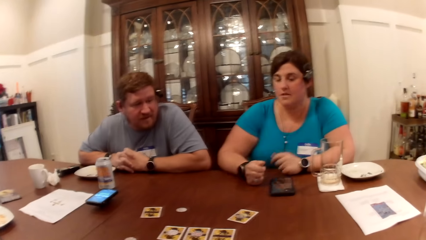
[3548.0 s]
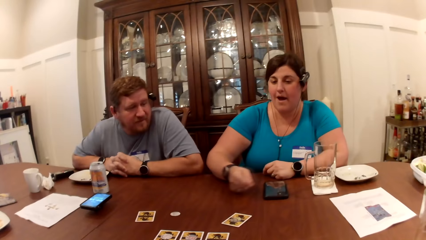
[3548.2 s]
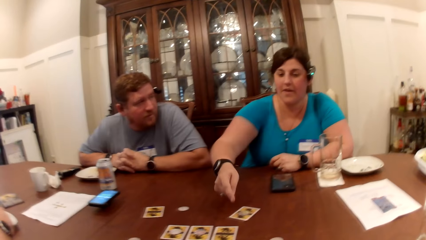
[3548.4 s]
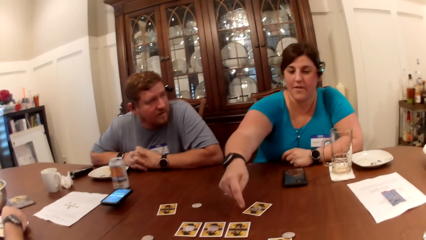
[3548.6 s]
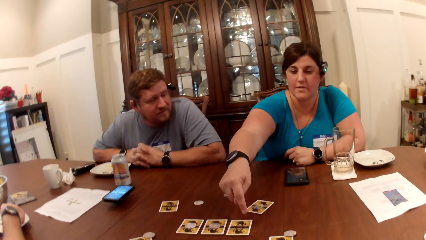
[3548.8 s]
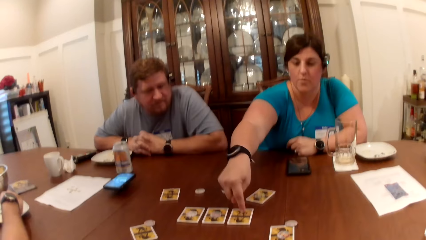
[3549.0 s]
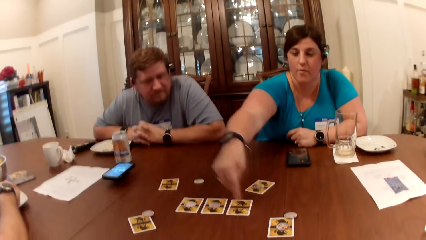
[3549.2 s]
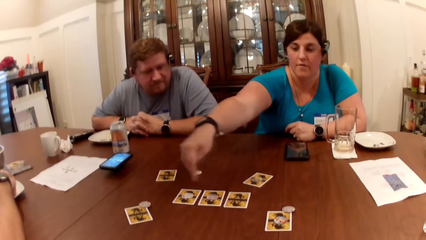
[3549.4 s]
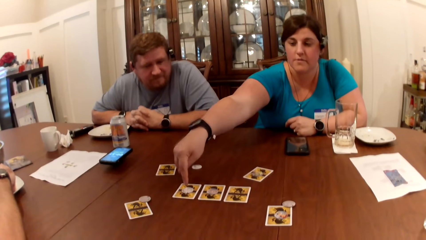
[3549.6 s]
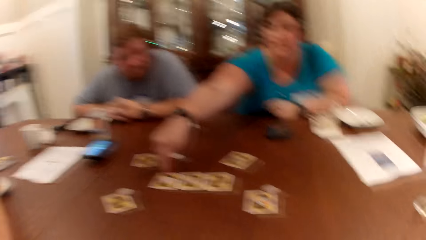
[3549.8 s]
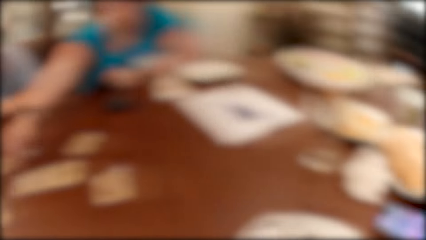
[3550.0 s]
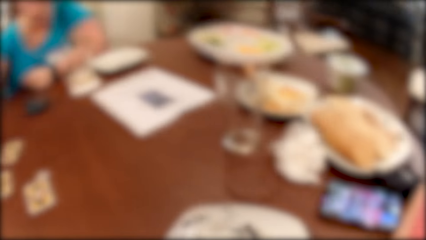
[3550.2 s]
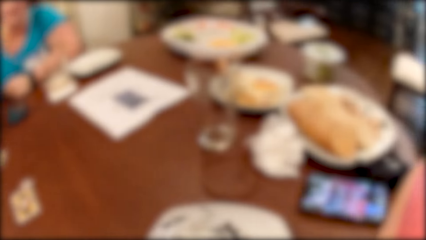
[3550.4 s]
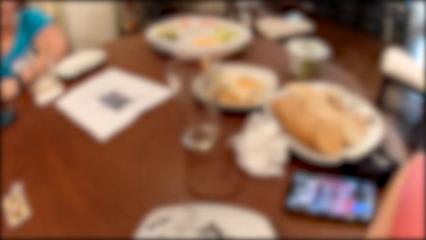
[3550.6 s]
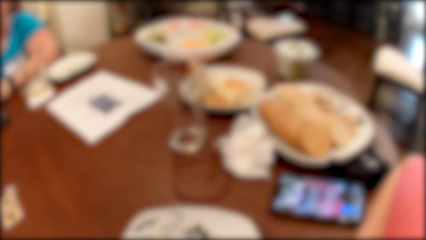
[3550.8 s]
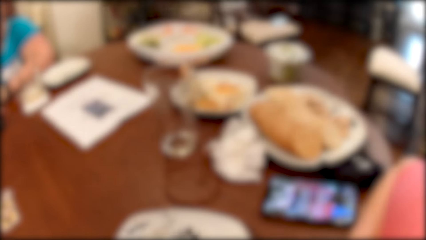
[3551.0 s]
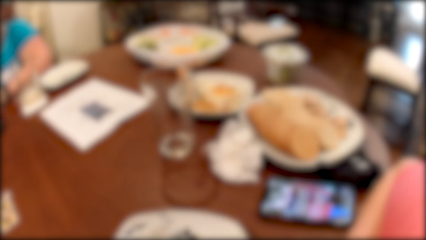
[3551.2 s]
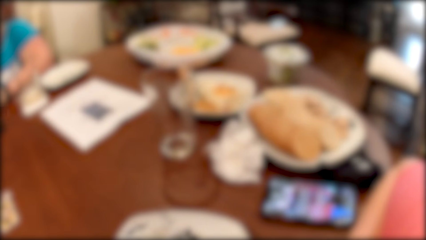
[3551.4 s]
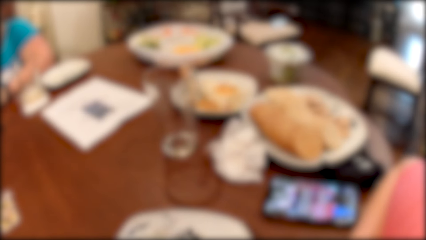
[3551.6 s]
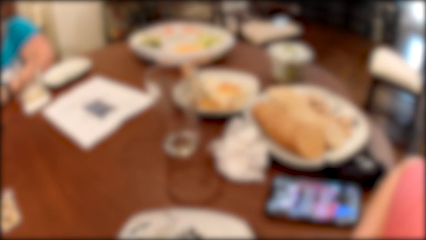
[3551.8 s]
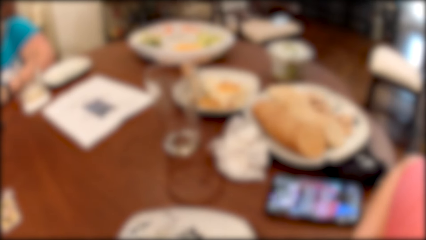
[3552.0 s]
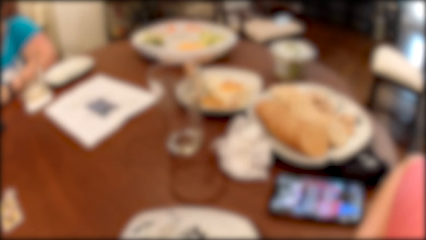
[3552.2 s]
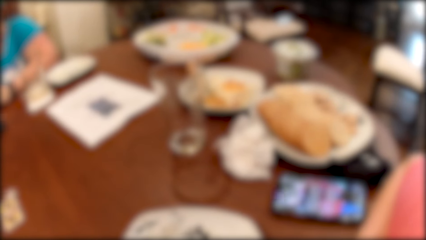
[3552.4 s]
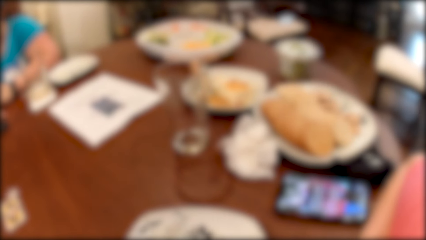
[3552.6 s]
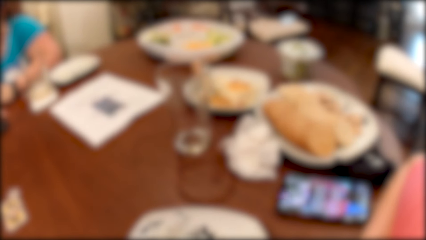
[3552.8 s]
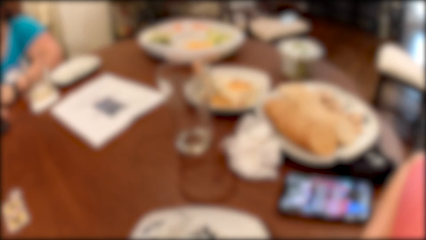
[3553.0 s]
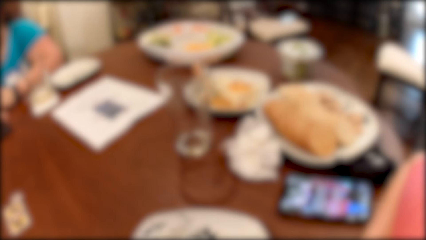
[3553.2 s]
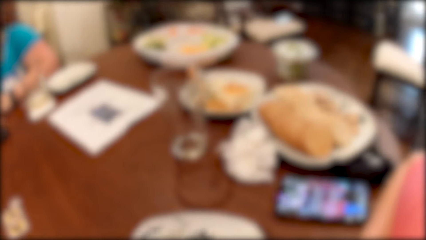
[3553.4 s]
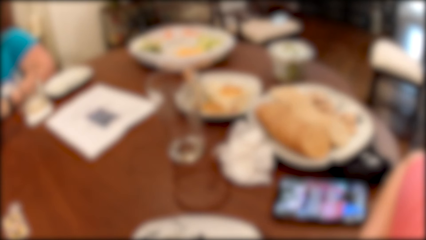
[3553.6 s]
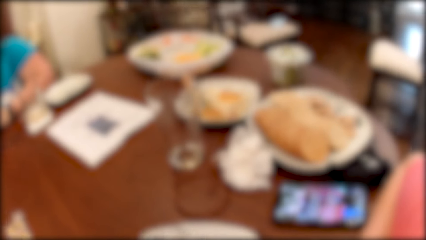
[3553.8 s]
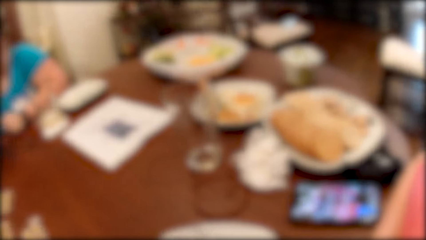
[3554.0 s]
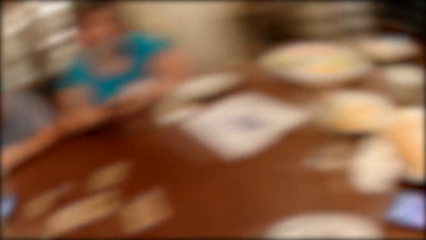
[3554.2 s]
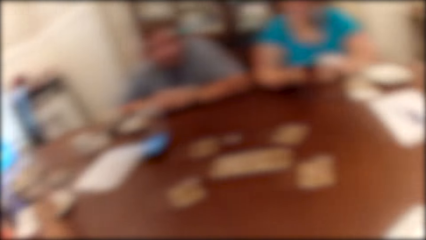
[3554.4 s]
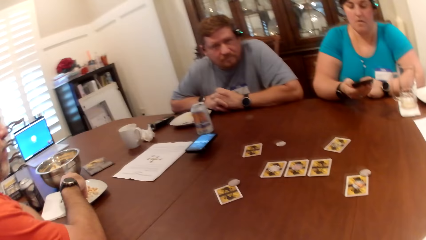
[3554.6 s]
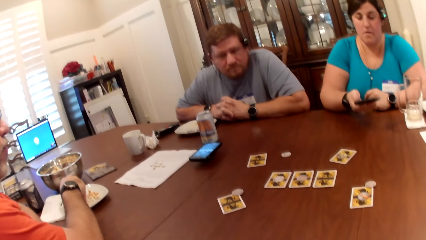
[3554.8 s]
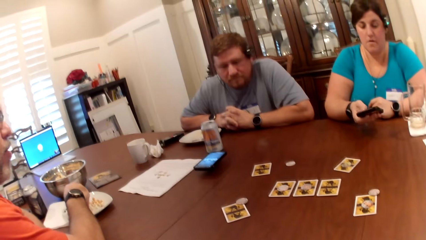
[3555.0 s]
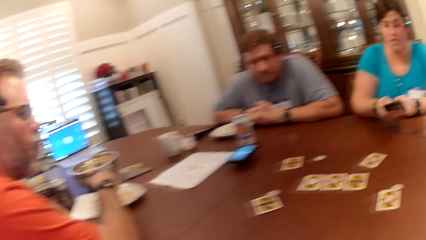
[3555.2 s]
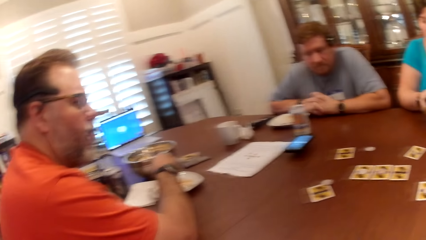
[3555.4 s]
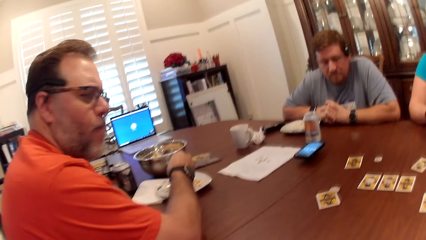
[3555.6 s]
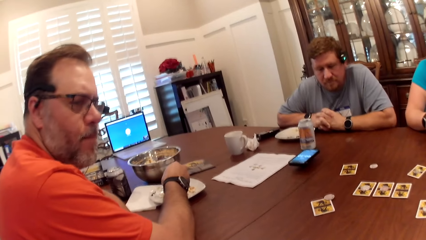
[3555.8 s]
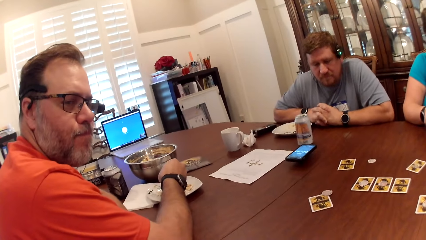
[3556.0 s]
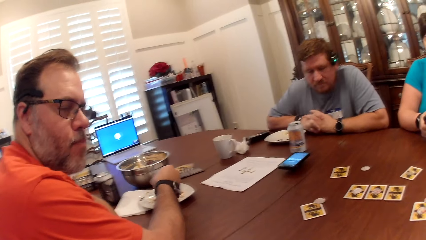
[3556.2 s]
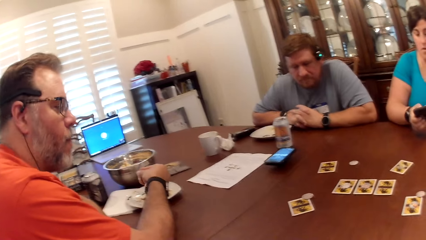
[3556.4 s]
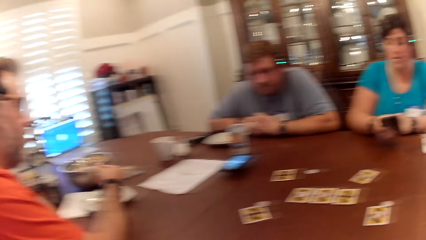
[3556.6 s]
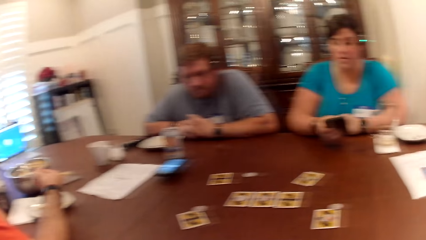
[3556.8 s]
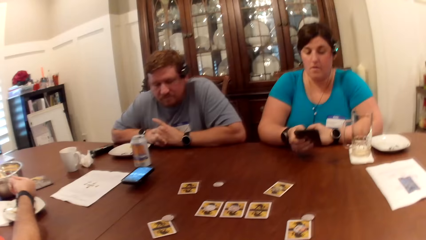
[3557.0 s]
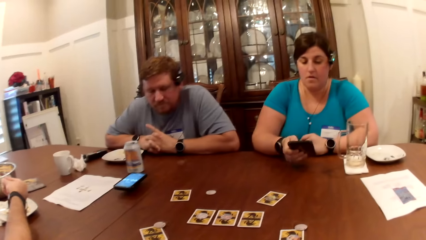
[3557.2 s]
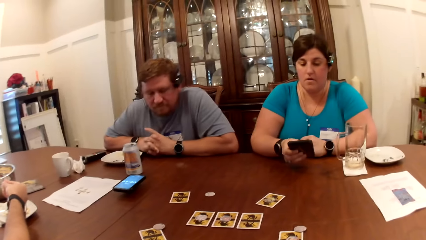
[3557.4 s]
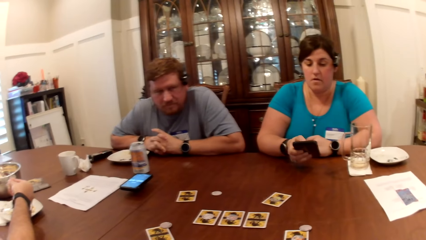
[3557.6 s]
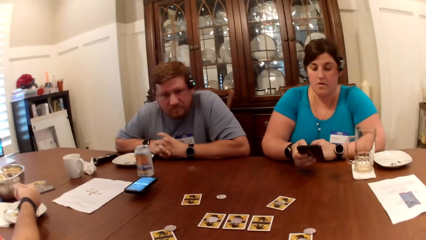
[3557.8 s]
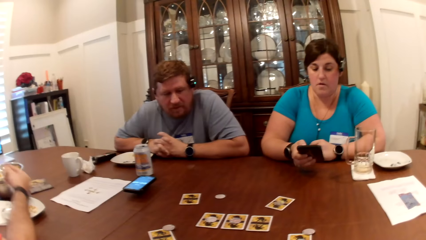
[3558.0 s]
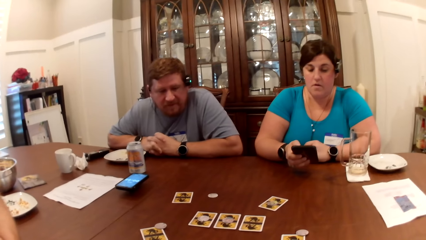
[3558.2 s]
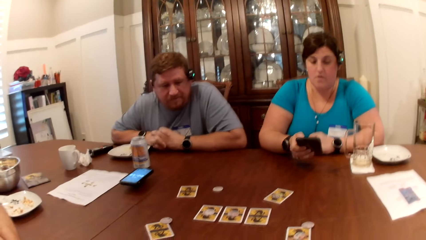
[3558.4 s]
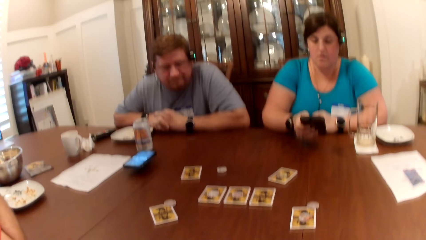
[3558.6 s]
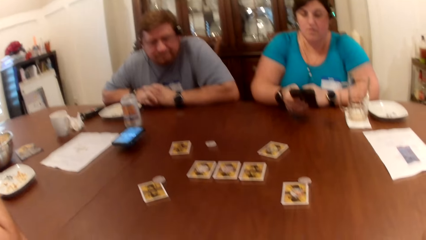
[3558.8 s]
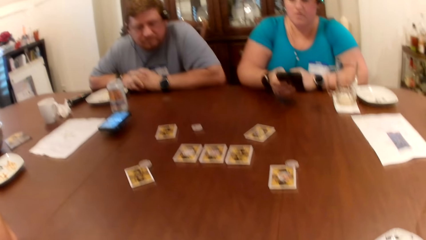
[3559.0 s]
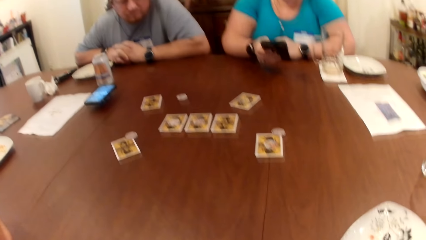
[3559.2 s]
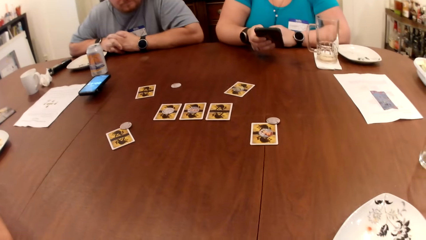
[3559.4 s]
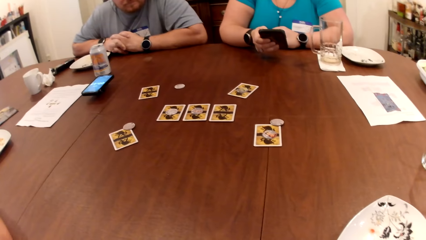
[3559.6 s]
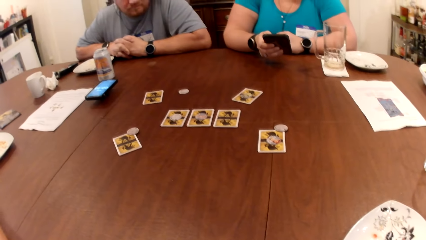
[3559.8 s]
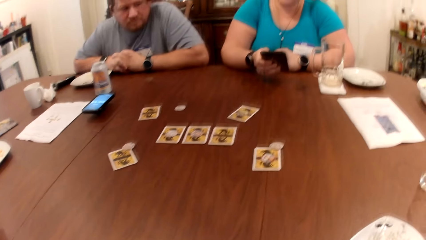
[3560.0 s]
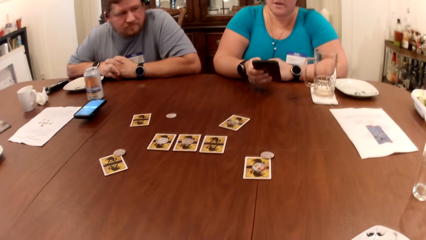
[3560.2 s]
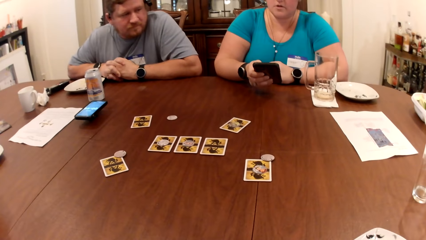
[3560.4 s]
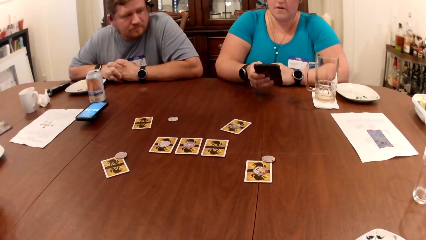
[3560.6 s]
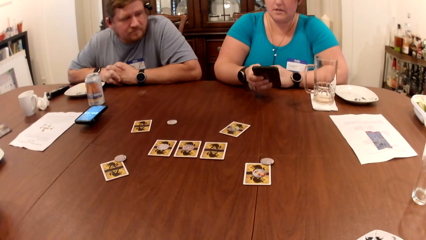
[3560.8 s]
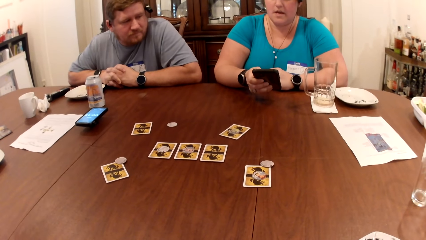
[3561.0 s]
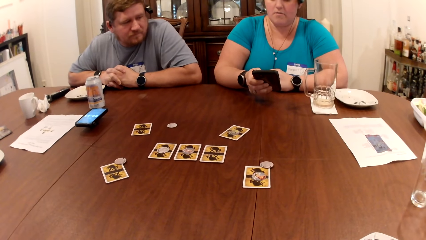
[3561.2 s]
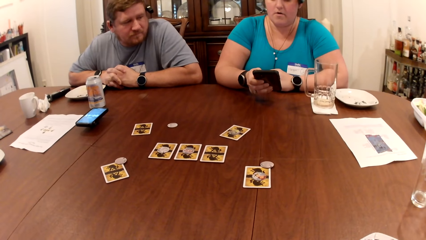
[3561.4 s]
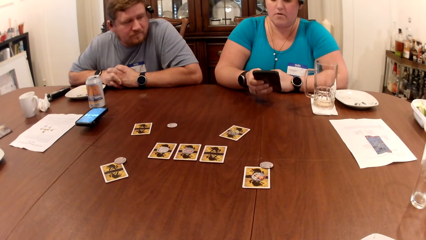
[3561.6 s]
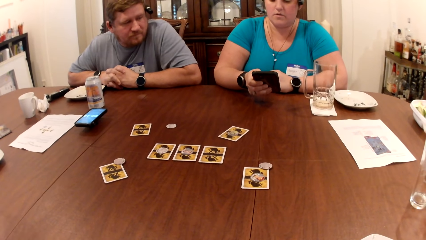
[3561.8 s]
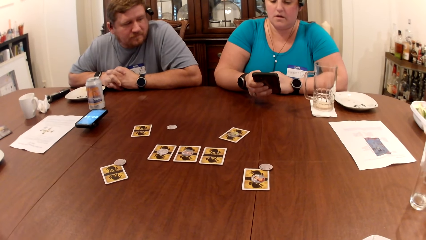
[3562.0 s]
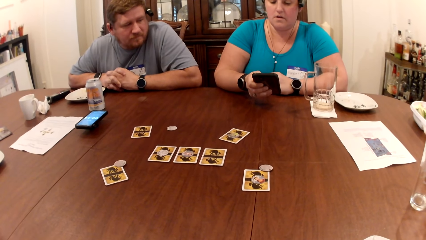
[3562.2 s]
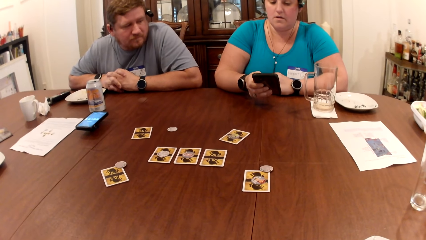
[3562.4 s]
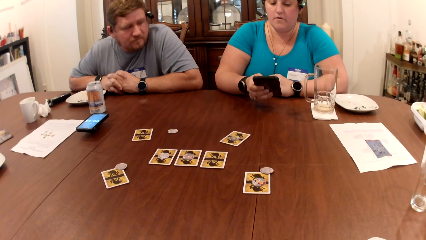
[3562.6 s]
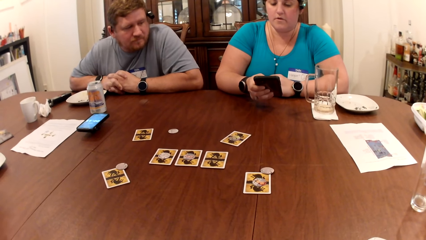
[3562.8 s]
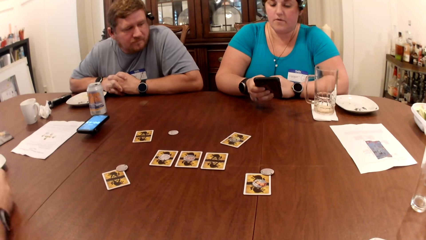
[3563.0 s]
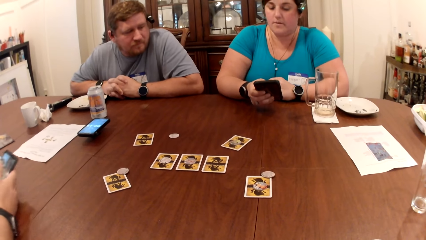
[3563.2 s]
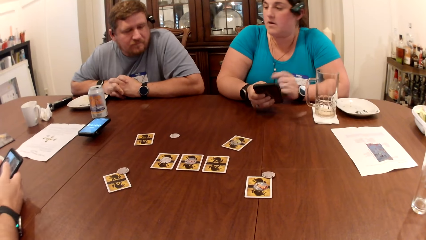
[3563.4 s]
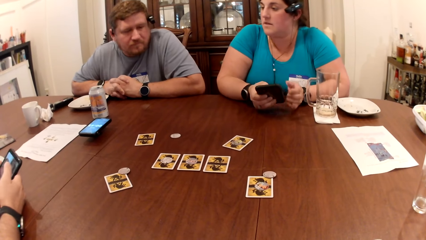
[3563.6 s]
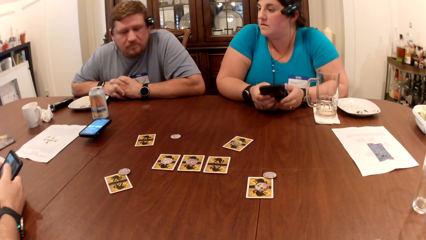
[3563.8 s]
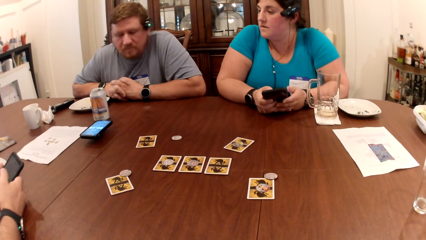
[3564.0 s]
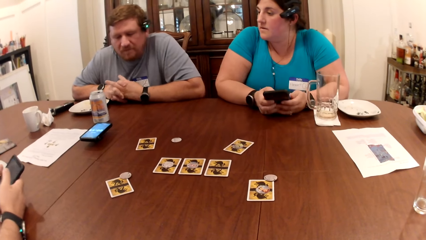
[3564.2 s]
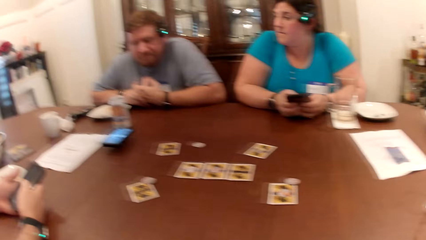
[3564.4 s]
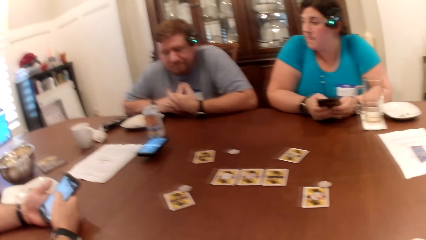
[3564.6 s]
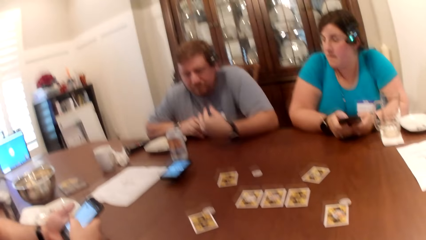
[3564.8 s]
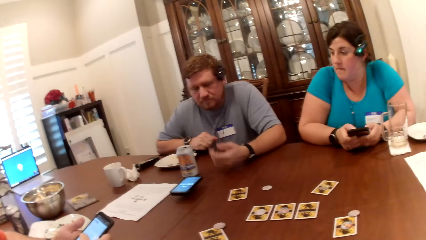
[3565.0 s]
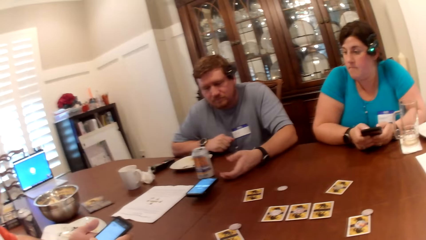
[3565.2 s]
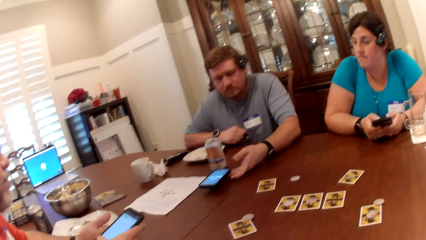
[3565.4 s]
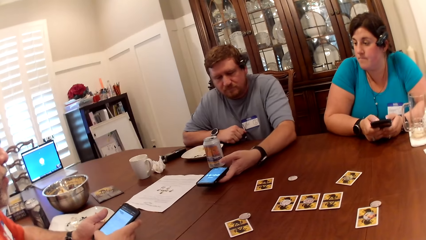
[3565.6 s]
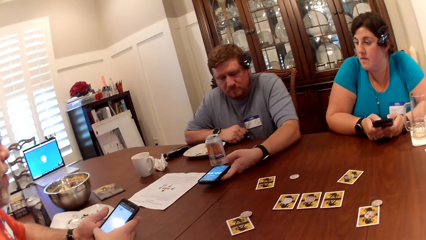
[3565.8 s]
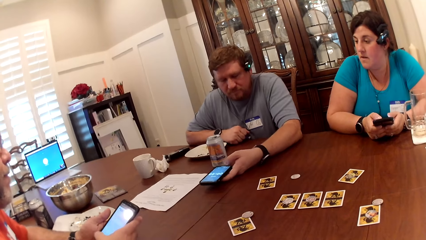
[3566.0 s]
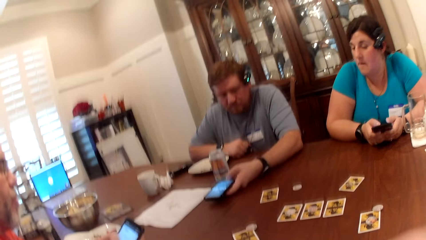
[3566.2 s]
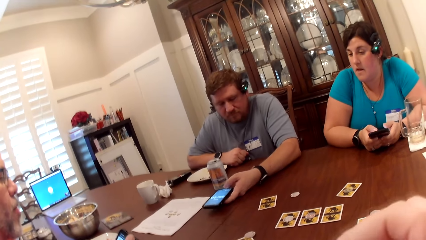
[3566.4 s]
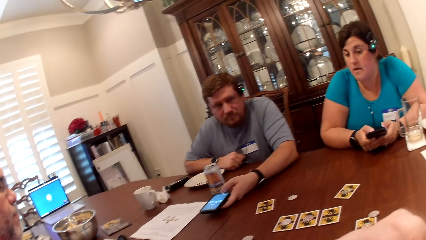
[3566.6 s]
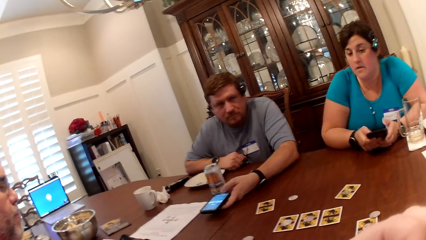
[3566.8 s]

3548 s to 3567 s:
A woman touches the cards. The camera wearer turns around the room. The woman operates a phone with her right hand. A man operates a phone with his right hand.
